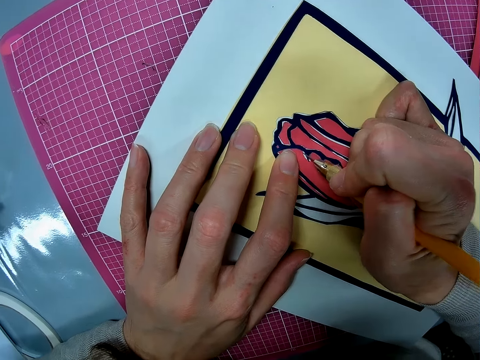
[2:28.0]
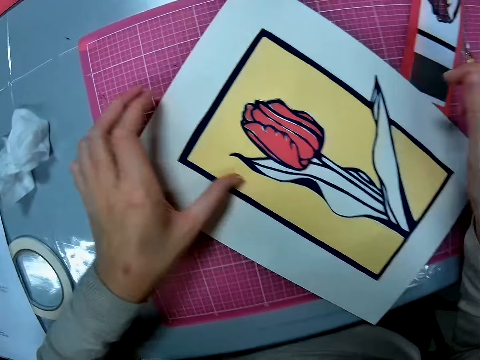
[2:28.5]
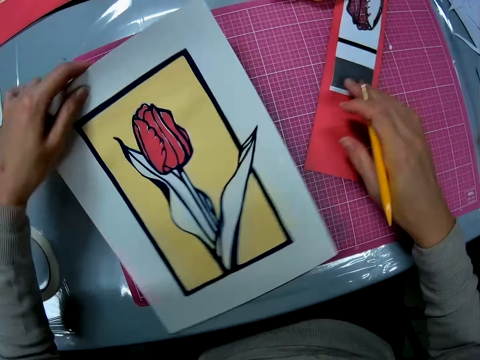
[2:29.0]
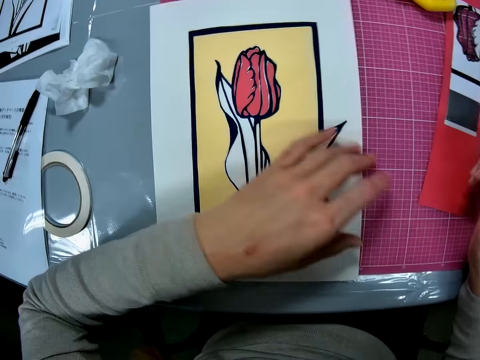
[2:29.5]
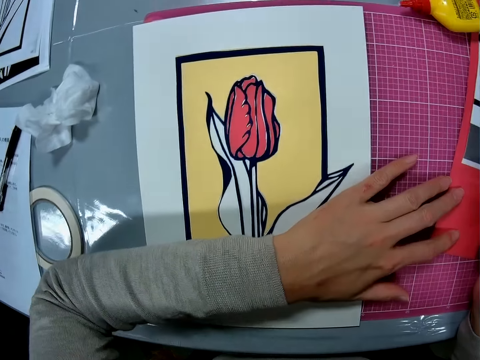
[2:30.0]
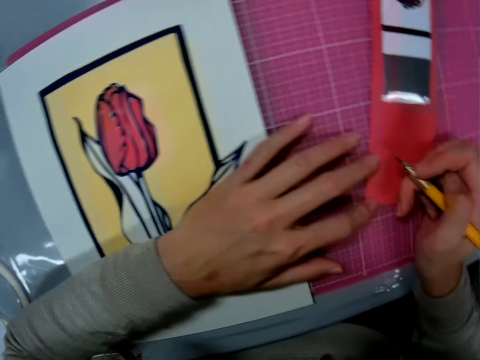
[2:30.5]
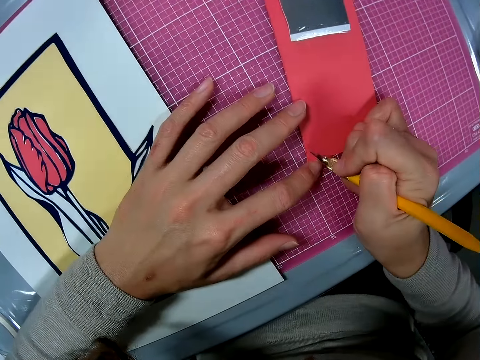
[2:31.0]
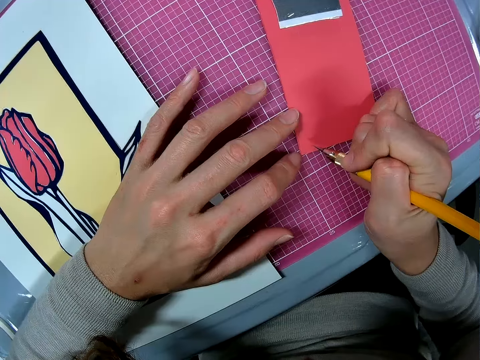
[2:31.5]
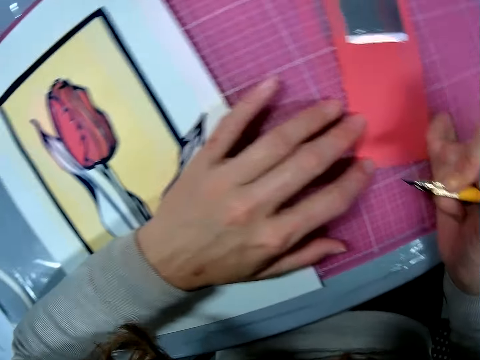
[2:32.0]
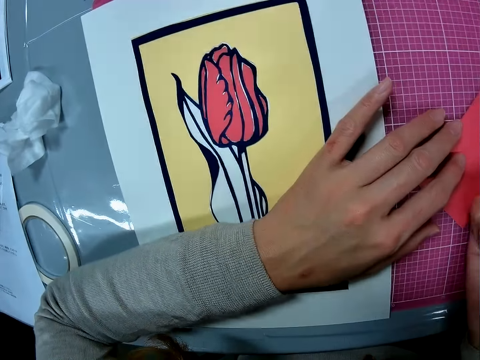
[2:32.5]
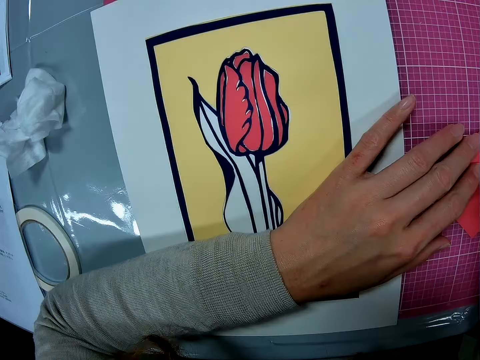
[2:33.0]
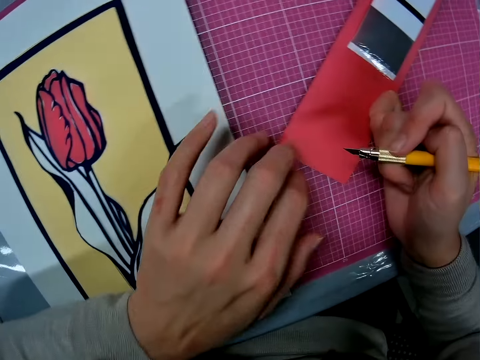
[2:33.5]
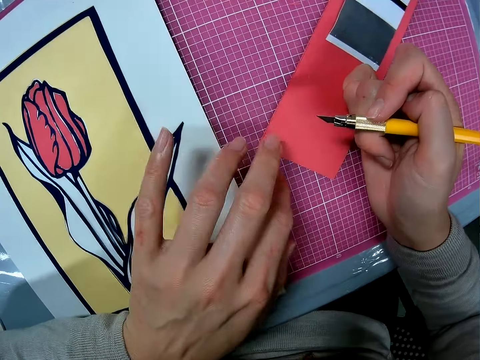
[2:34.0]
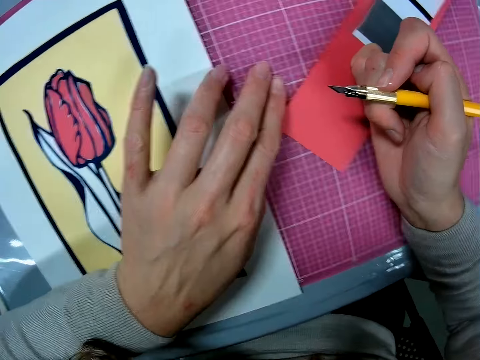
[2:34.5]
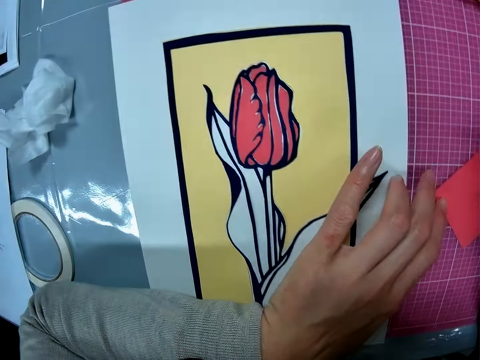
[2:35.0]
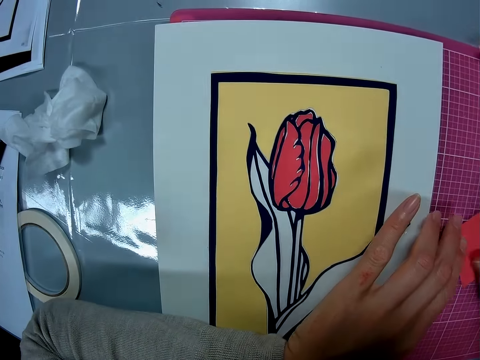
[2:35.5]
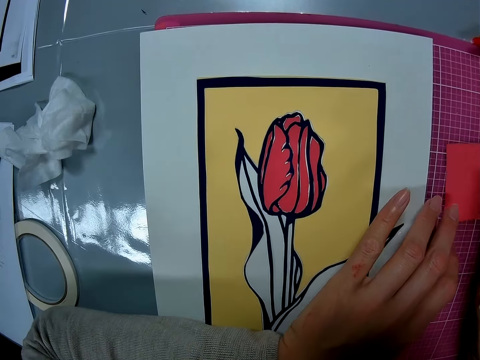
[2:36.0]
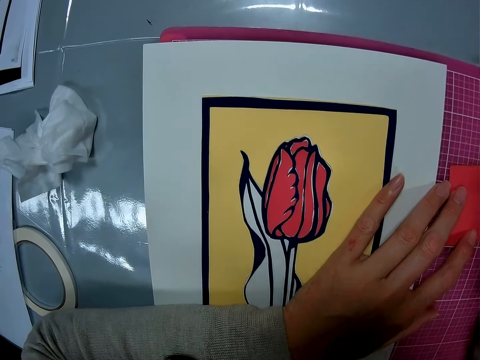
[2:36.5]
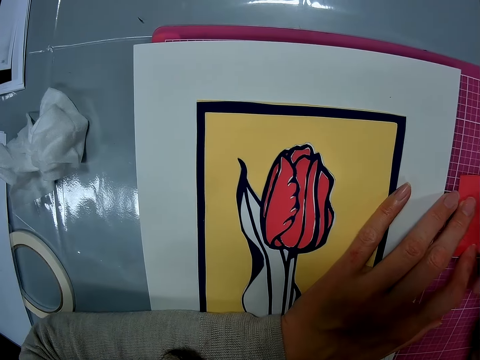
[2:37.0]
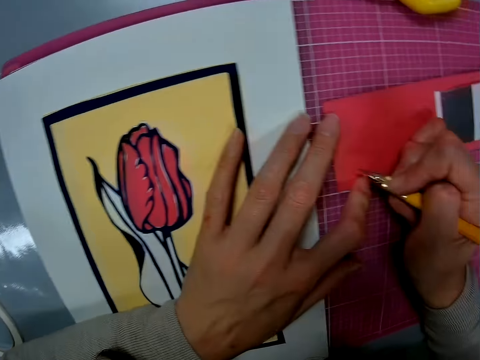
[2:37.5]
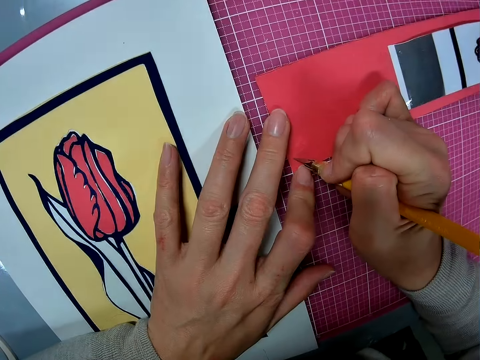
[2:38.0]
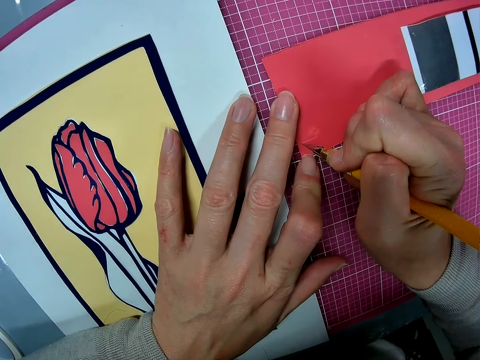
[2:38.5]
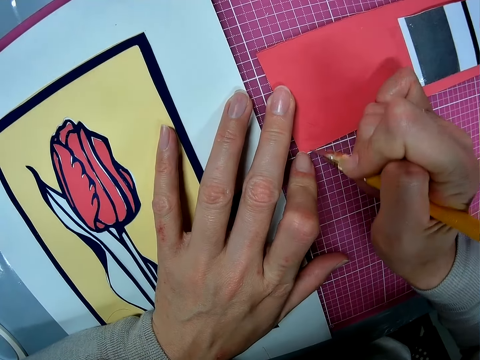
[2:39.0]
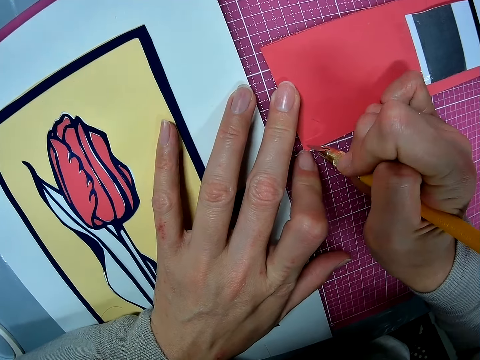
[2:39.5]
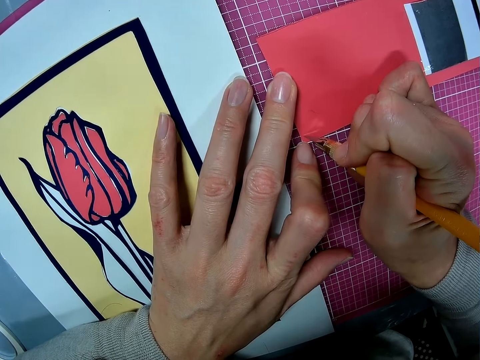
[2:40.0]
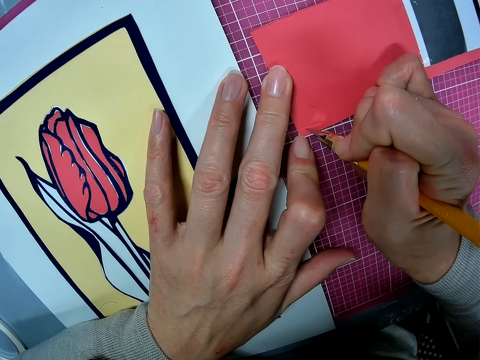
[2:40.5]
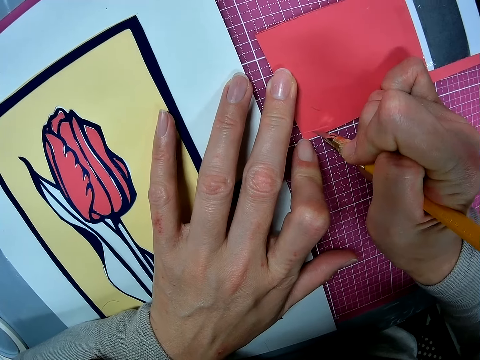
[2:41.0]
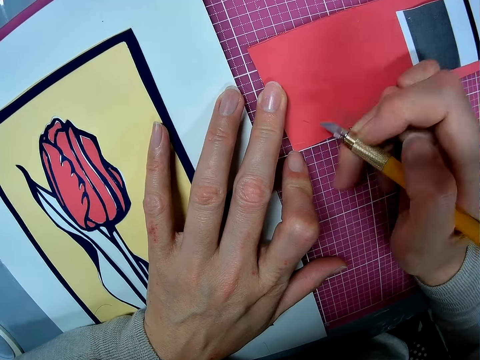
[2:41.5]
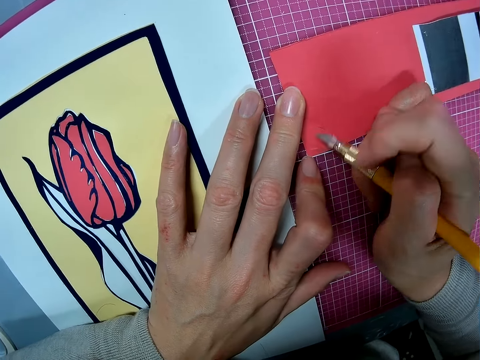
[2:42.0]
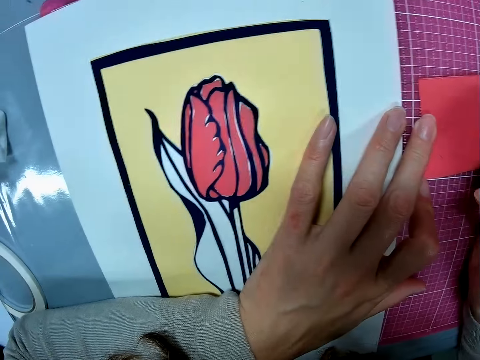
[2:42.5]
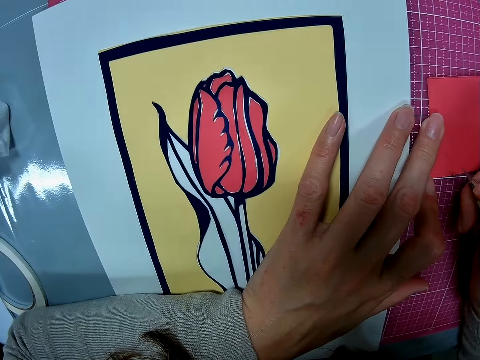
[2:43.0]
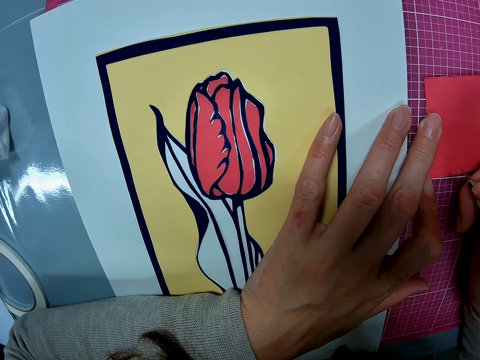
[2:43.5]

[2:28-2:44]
The camera wearer moves the wall art on the table. They adjust a card stock. They adjust the card stock again. They adjust the hobby knife and adjust the card stock. They cut a part of the material on the table with the cutter. They adjust the hobby knife.

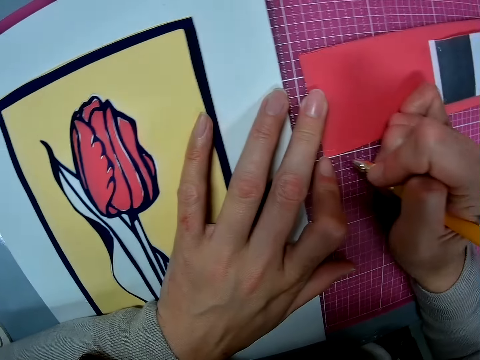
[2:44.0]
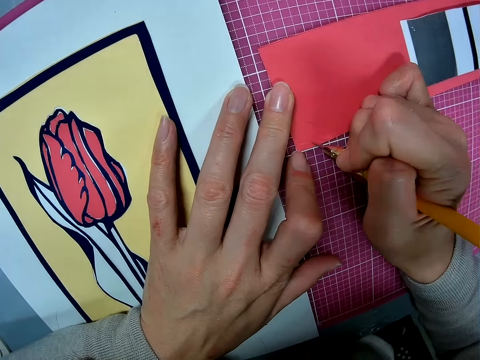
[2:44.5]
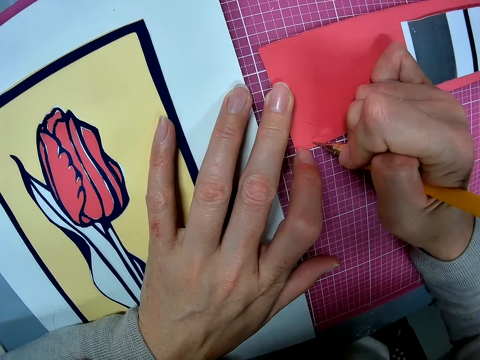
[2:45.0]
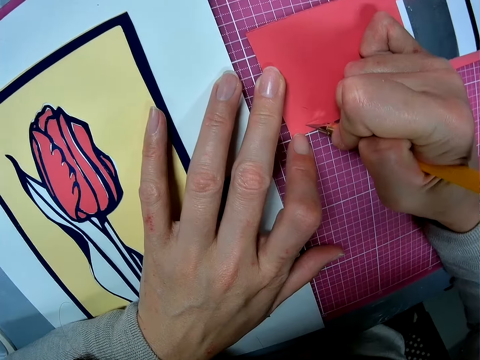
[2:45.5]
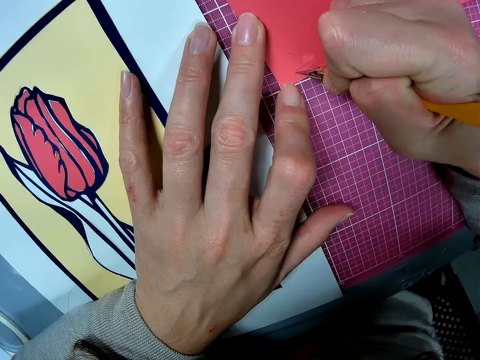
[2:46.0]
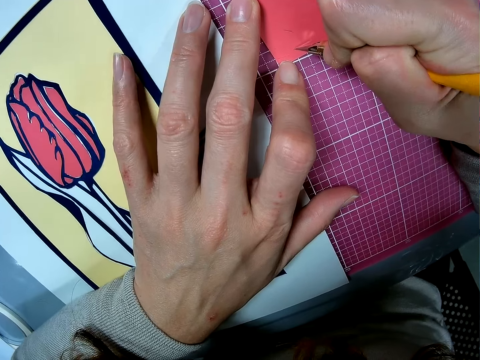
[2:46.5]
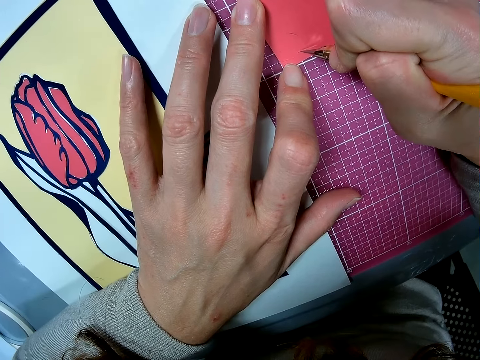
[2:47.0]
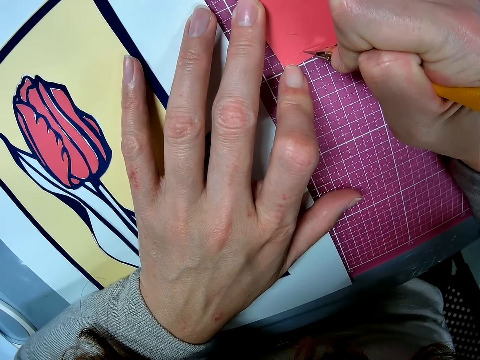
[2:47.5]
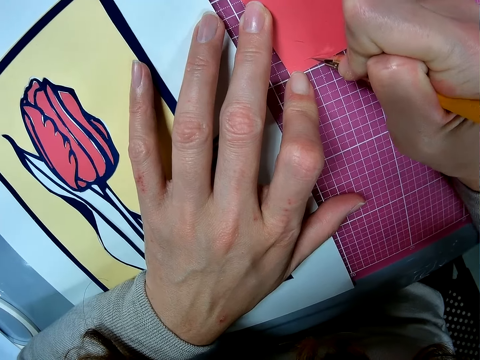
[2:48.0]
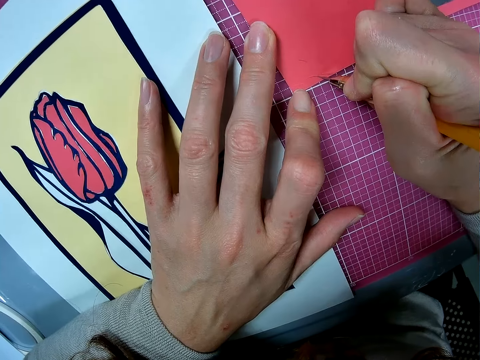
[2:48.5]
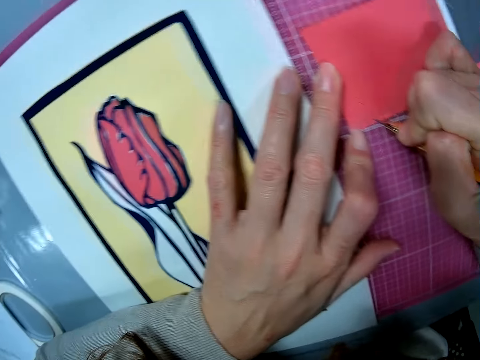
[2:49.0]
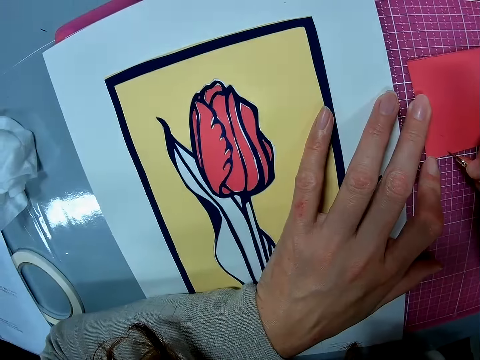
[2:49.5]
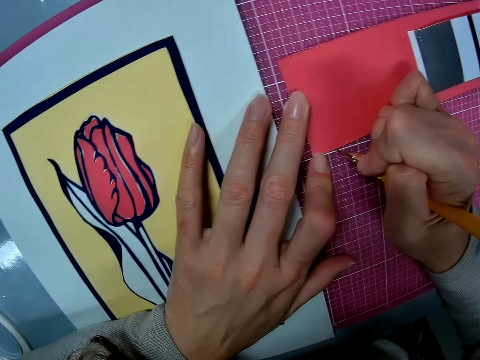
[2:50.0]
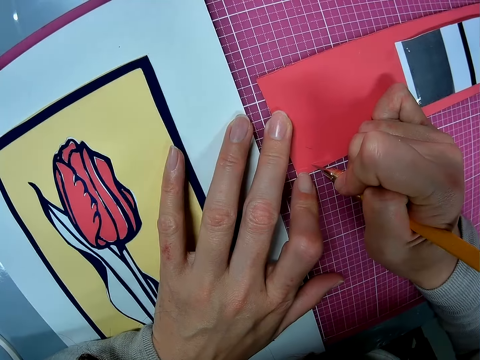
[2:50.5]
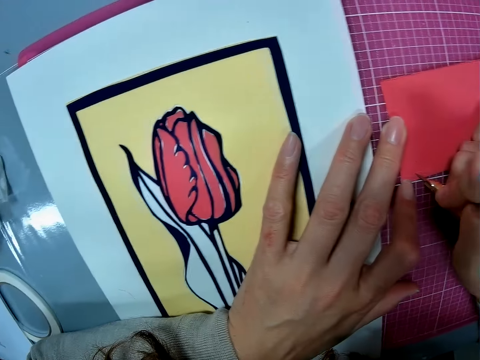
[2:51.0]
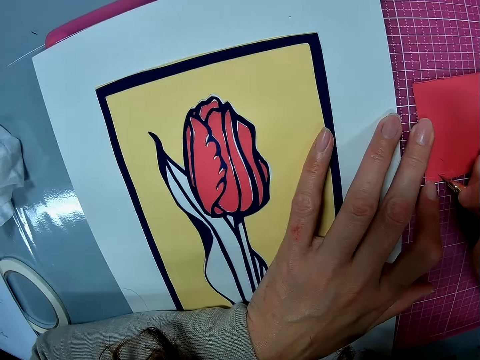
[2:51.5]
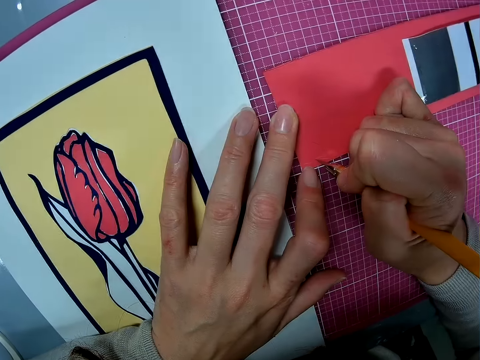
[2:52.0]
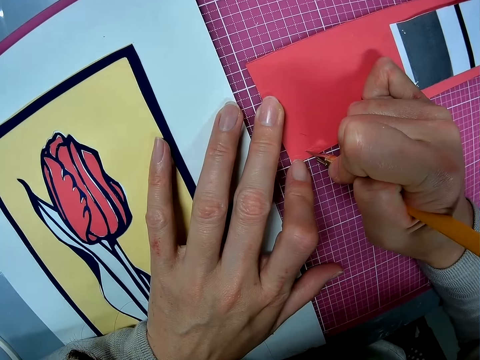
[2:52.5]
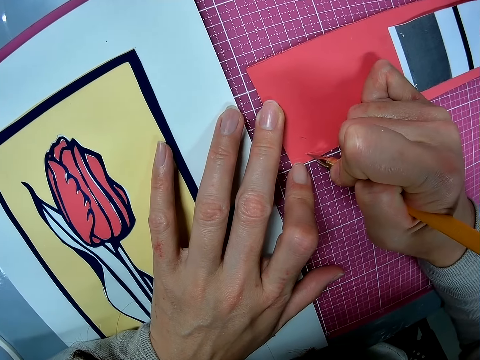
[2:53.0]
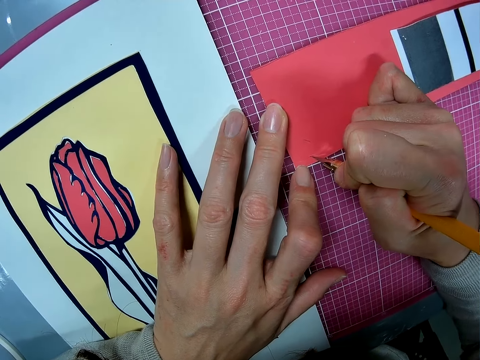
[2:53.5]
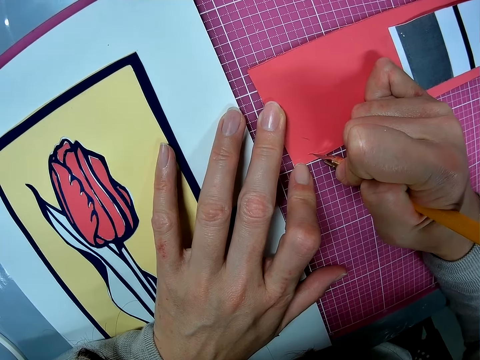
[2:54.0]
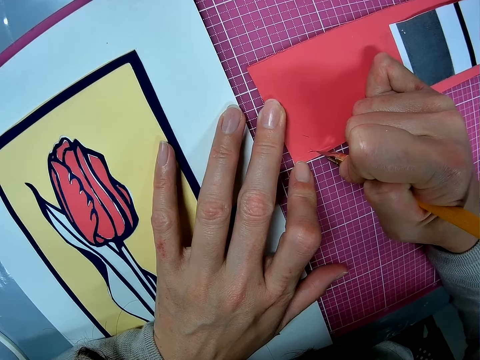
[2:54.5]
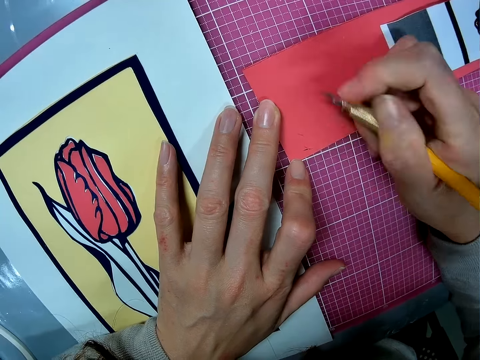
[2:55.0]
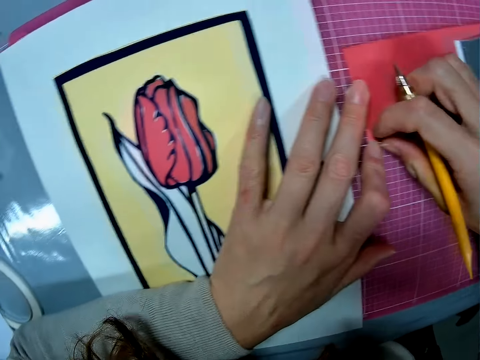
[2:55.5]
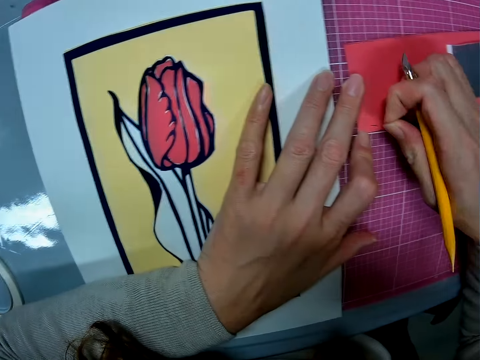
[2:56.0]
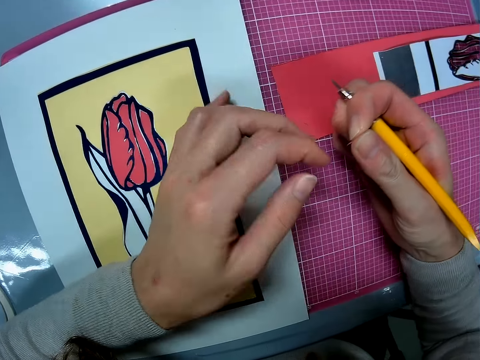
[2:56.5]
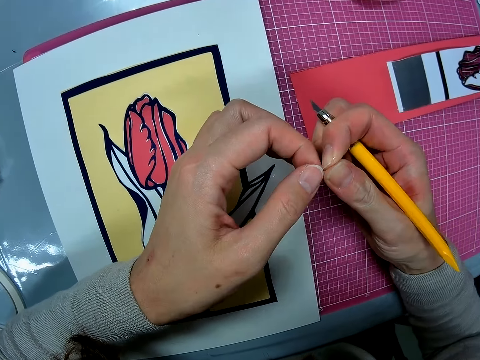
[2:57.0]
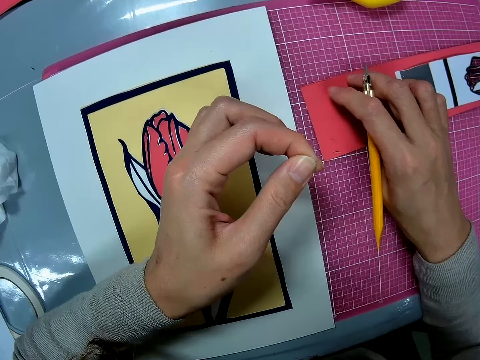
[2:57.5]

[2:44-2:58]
The camera wearer cuts the card stock. He removes the cut piece of paper from the card stock with his right hand. He puts down the hobby knife.
